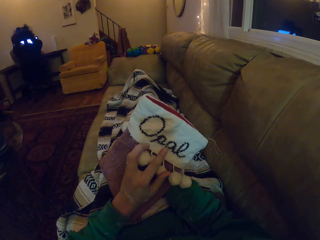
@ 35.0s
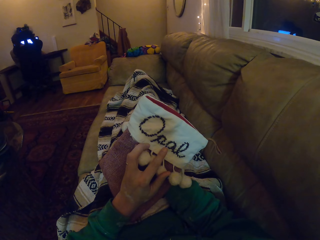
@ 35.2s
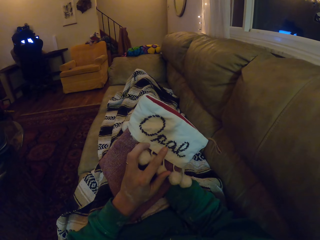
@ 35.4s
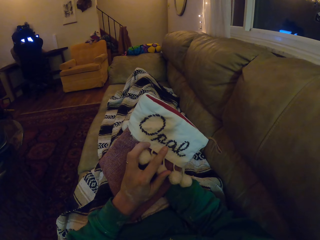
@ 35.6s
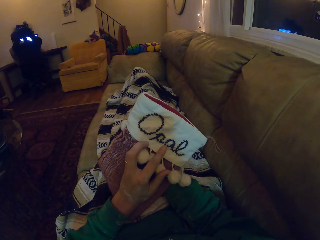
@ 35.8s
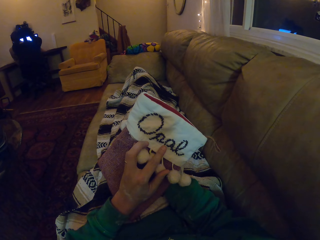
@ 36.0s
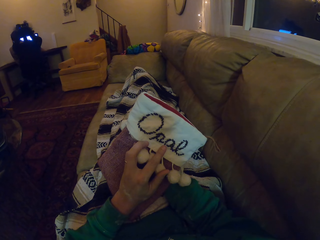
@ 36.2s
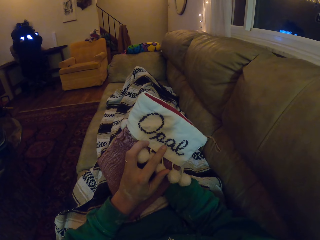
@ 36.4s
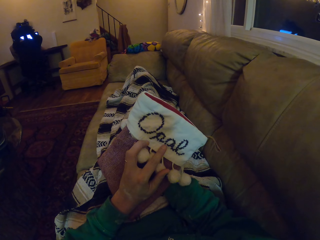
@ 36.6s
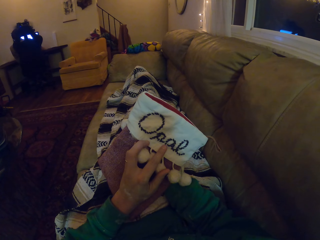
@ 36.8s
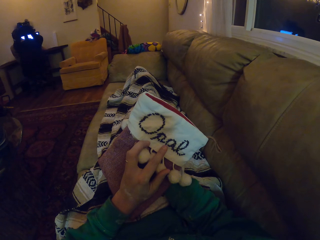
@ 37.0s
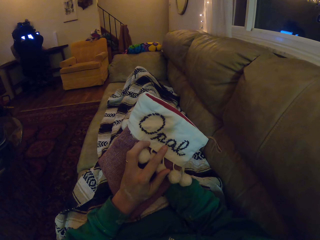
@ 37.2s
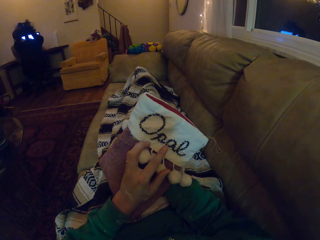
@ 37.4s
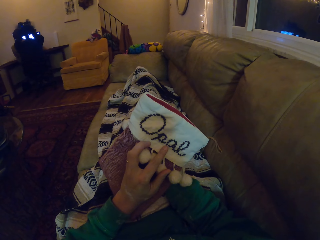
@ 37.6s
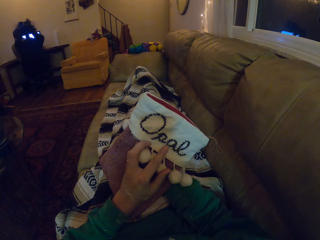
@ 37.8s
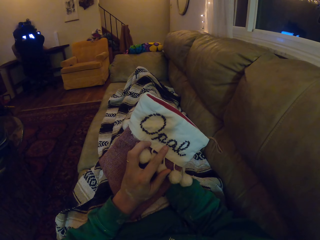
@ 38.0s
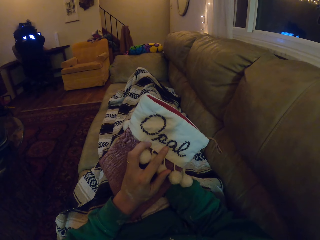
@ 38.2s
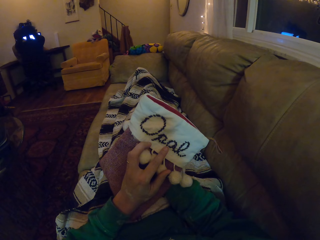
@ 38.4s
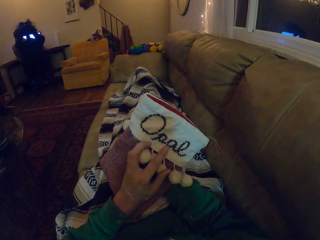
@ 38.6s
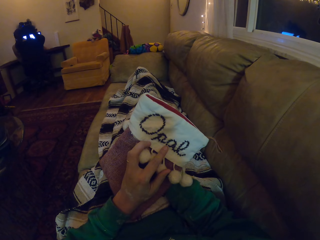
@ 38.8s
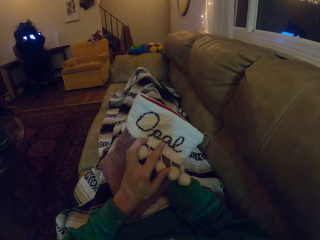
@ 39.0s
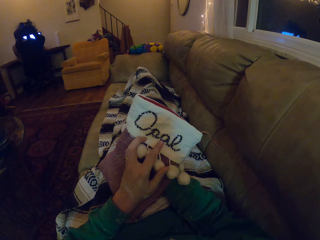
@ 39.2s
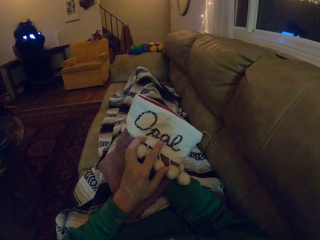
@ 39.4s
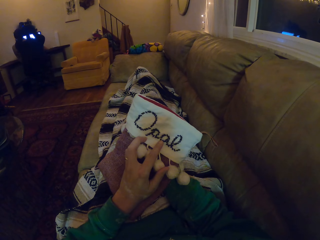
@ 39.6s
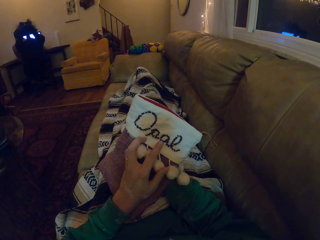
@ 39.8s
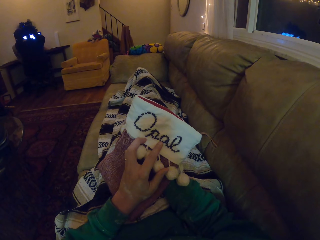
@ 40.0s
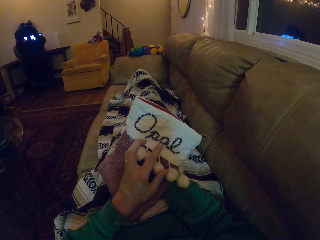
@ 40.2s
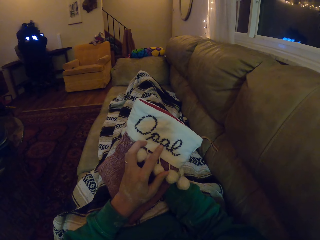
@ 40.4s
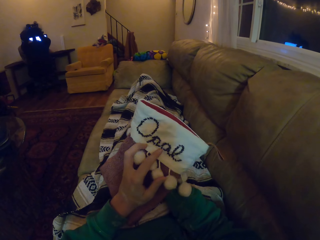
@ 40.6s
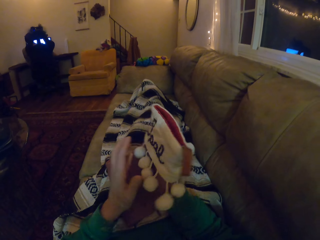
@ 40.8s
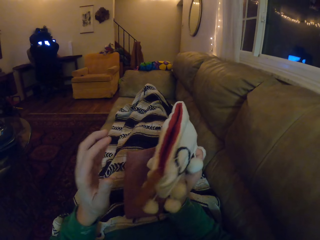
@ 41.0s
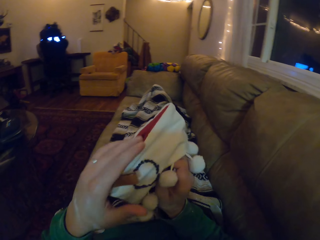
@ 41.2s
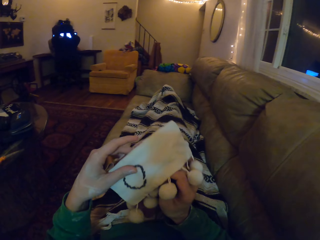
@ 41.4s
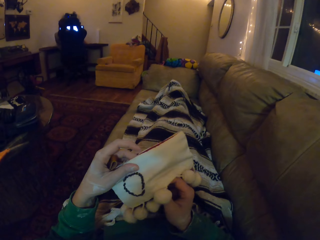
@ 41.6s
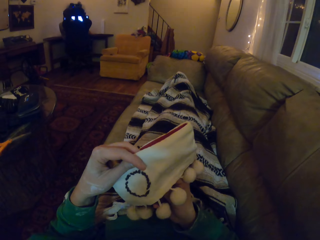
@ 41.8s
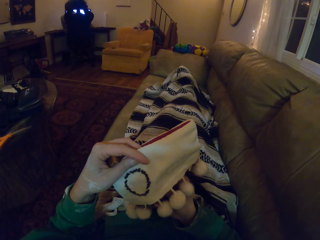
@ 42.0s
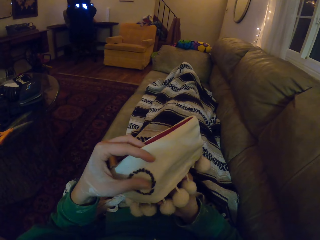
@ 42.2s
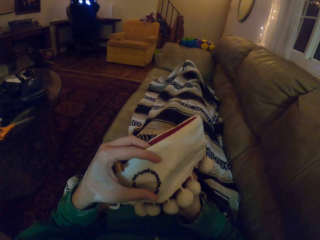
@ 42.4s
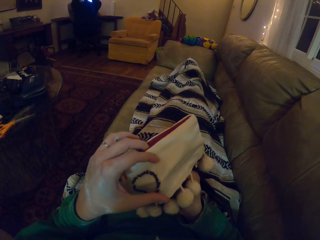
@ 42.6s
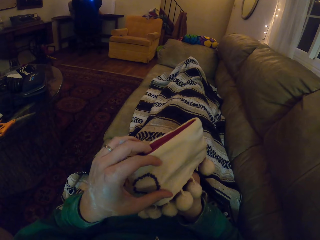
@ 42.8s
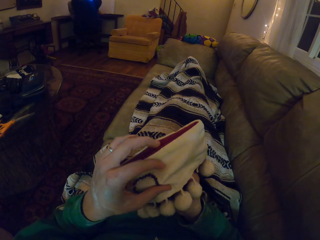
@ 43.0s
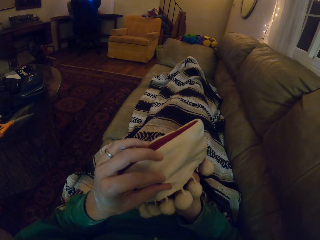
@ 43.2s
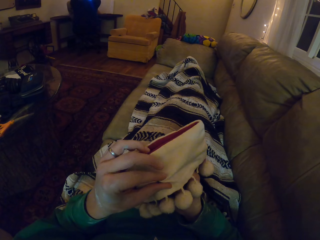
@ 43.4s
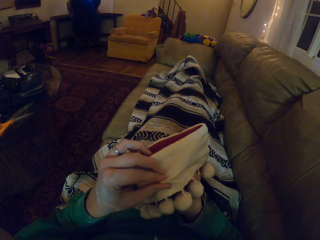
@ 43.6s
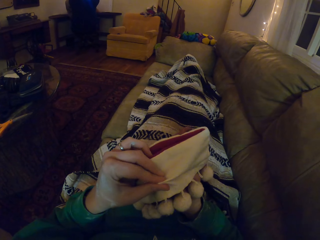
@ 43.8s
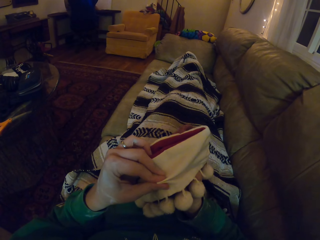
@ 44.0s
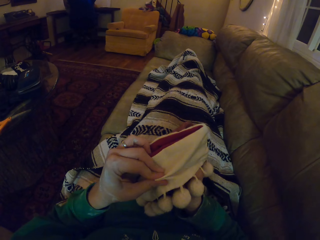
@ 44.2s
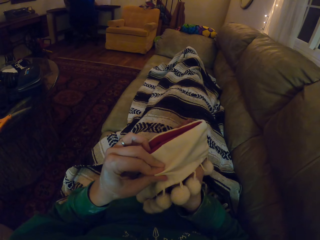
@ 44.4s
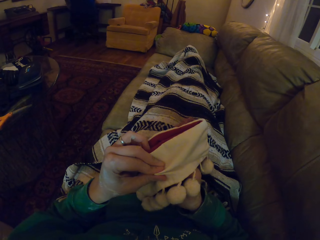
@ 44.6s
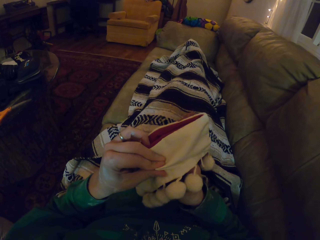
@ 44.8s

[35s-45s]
The camera wearer turns the garment, moves the hand holding the garment, and knits the garment.

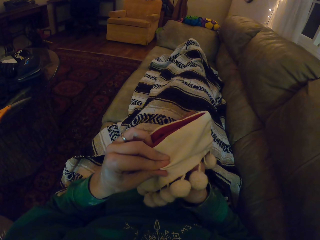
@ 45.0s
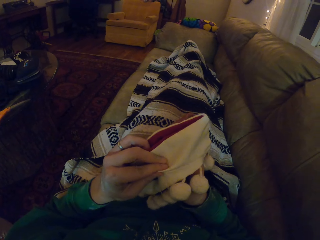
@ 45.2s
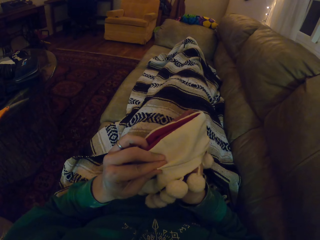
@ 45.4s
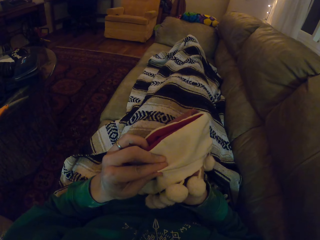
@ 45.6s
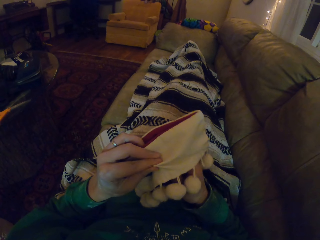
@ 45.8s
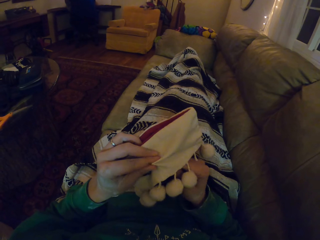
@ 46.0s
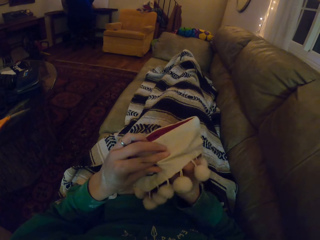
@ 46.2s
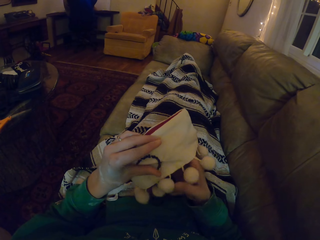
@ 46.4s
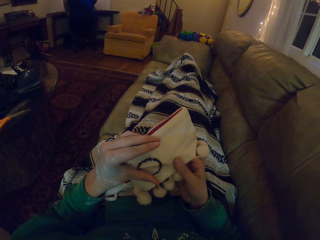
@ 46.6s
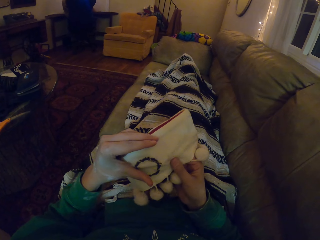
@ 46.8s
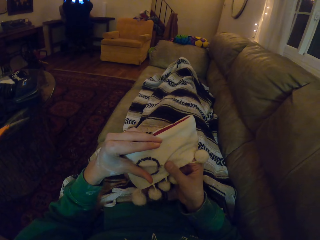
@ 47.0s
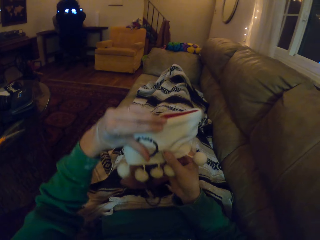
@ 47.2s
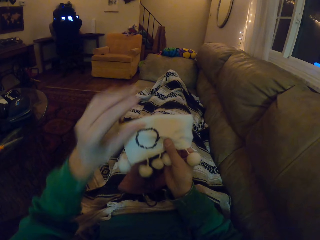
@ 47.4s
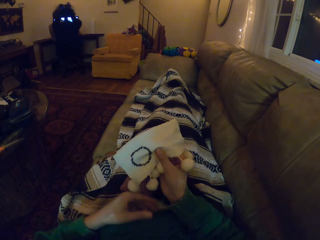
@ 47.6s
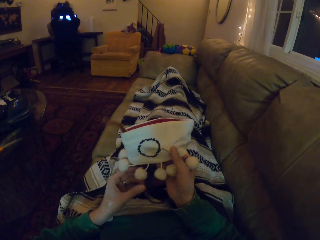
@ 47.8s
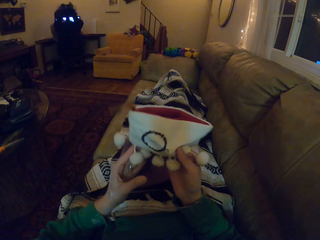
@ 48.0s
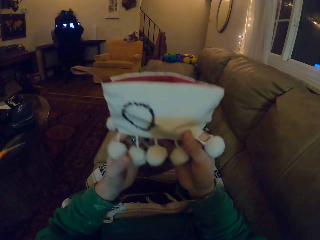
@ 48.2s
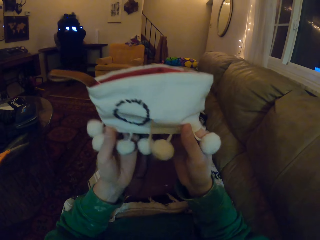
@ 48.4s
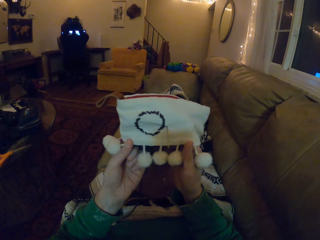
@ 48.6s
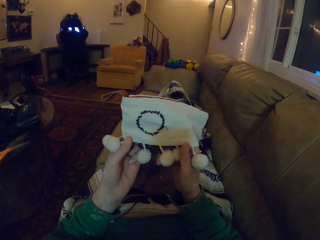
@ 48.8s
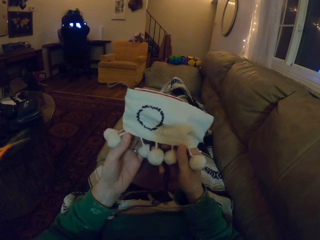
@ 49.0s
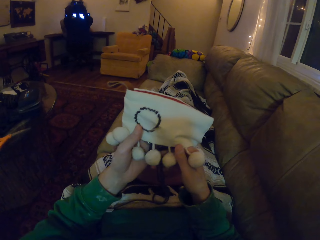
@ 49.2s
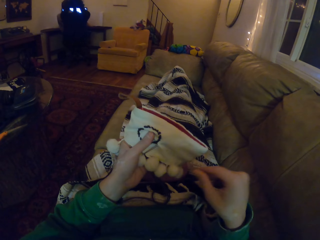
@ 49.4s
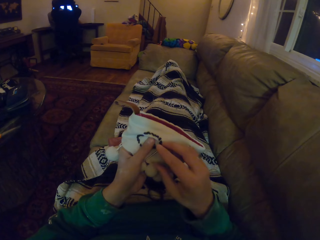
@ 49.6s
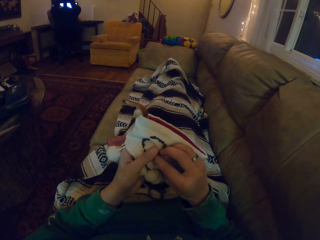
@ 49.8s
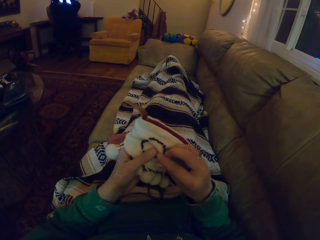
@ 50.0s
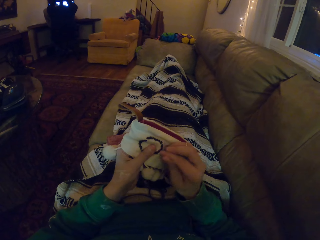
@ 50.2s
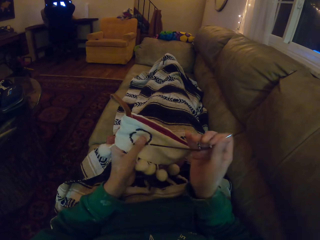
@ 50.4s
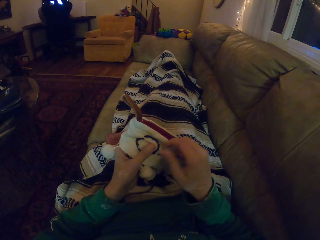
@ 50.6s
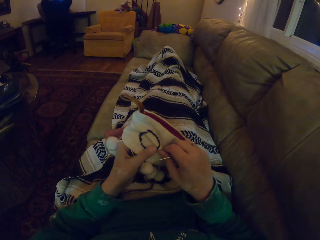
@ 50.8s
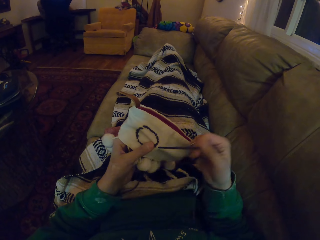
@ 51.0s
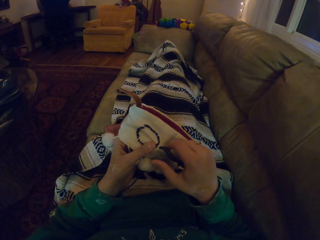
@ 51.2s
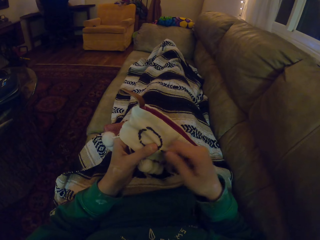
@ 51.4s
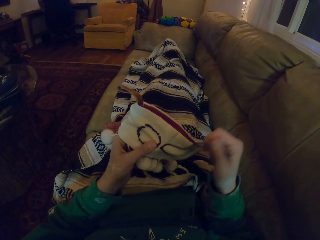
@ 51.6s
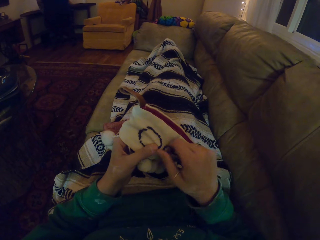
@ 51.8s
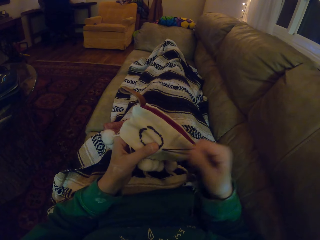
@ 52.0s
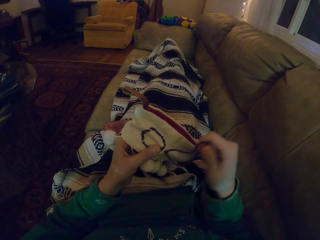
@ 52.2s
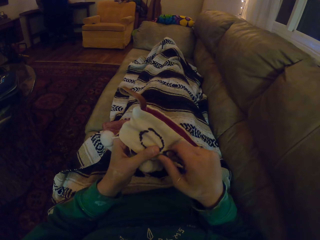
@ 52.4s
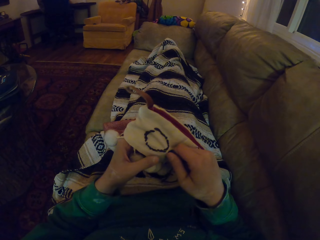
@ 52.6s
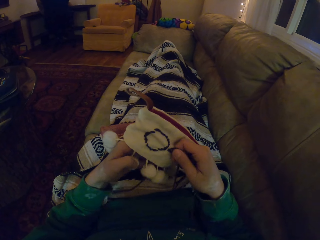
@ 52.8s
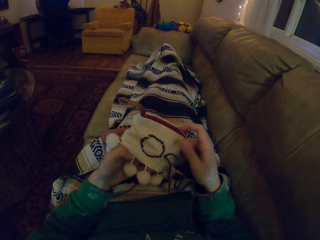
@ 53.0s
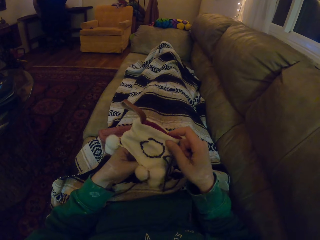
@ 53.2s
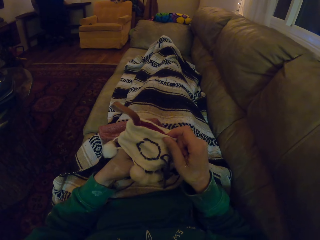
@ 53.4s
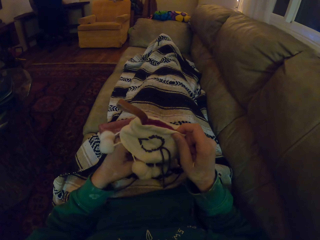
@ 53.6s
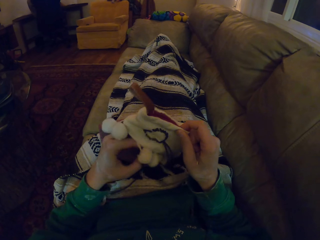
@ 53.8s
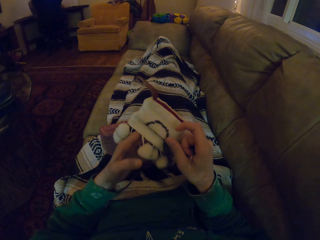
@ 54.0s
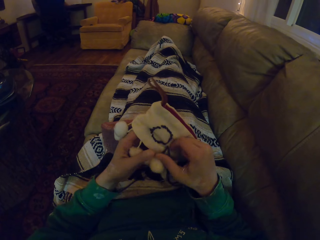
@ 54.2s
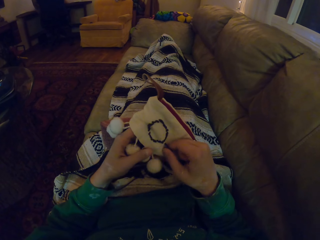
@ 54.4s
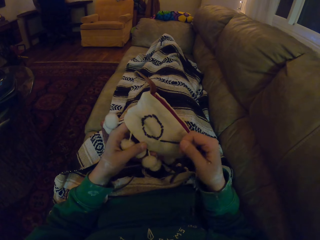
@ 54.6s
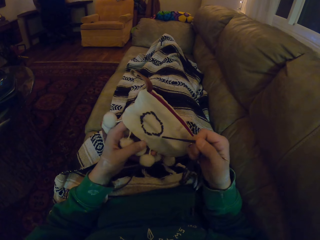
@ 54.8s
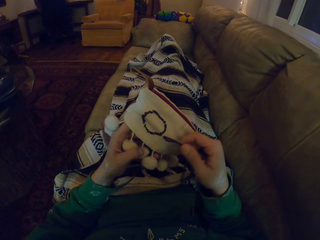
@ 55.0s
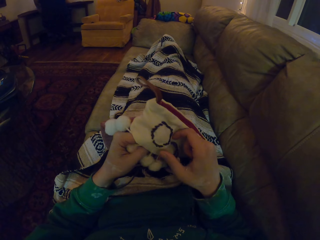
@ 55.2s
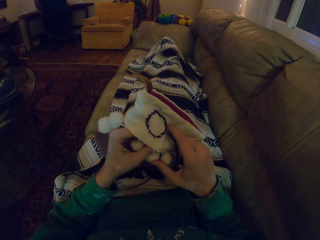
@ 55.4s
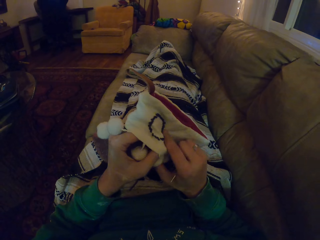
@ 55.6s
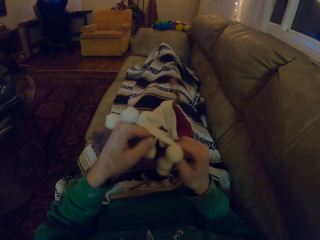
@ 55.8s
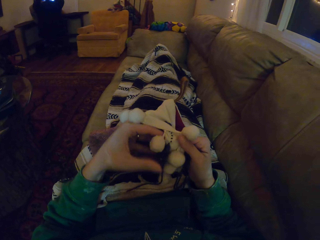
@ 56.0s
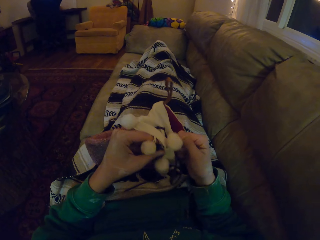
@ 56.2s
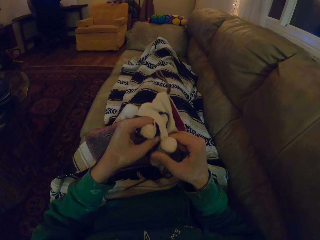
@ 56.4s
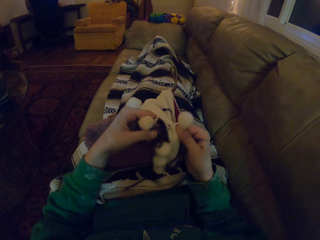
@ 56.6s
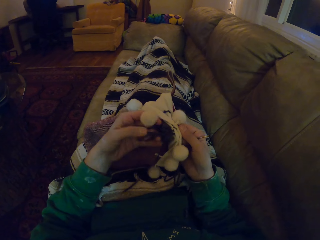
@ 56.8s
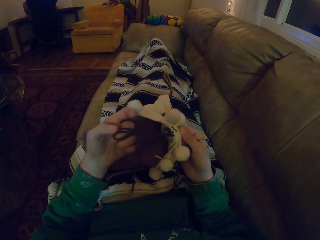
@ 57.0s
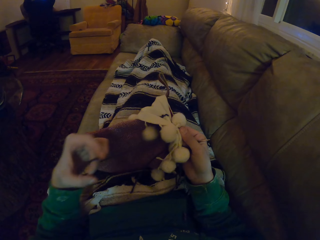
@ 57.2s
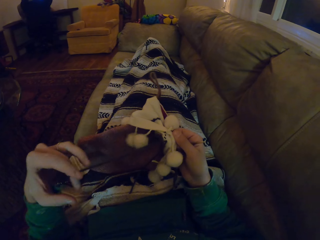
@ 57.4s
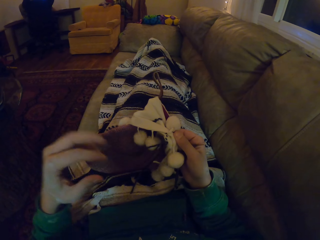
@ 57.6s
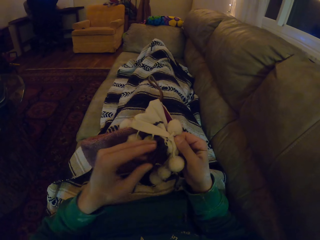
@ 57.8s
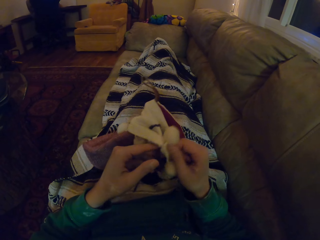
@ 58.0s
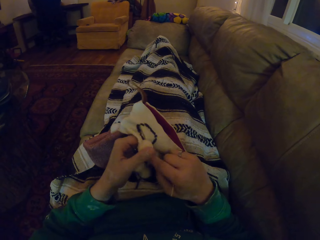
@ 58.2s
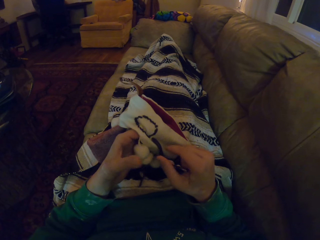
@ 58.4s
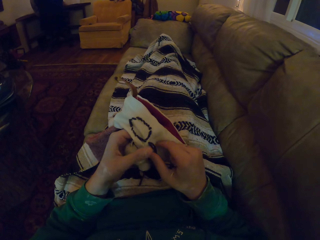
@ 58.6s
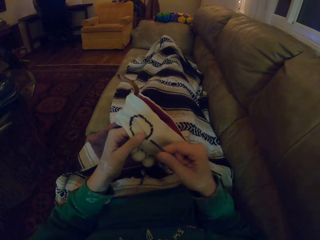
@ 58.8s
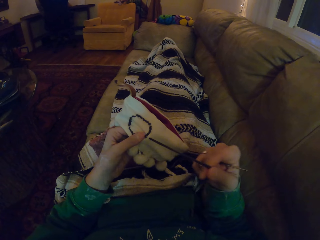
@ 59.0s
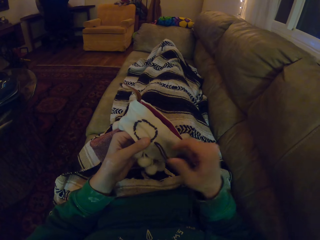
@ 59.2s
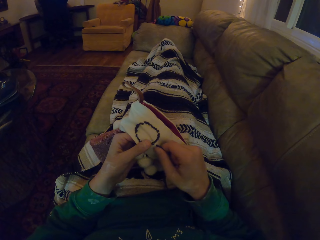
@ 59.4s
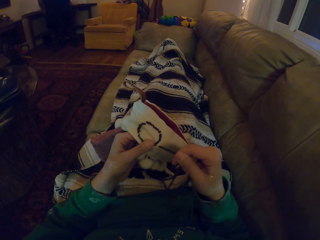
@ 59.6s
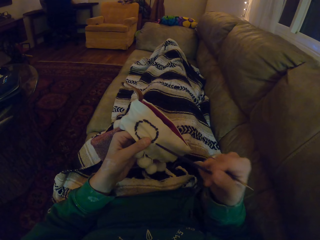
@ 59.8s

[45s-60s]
The camera wearer knits the fabric with the sewing needle. They hold the garment with the right hand. They lift the garment. They stare at the garment. They pull the thread. They hold the garment with the right hand. They pull the thread. They hold the garment with the left hand. They pull the thread. They fold the garment. They hold the garment with the right hand. They pull the thread. They hold the garment with the left hand. They pull the thread.
